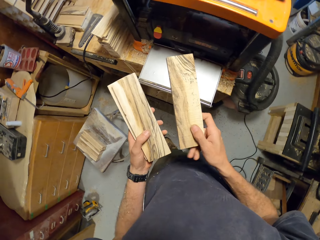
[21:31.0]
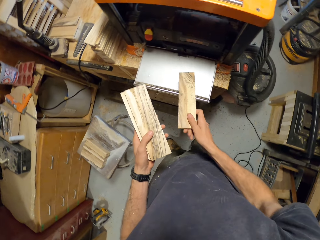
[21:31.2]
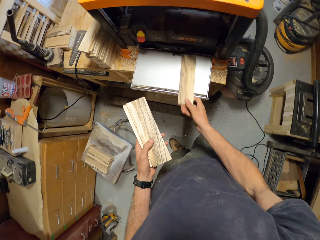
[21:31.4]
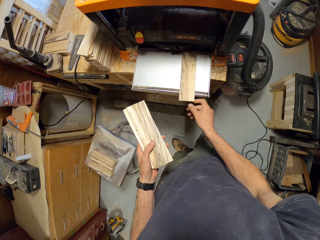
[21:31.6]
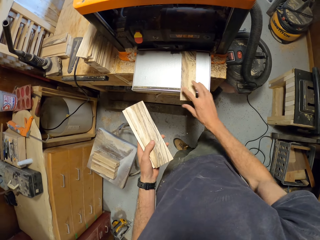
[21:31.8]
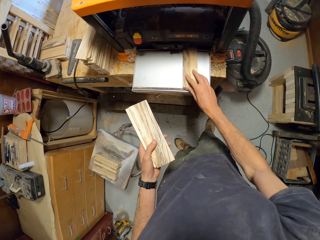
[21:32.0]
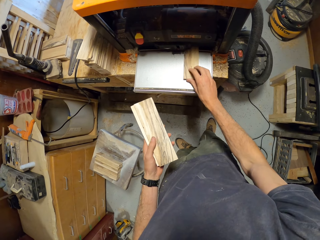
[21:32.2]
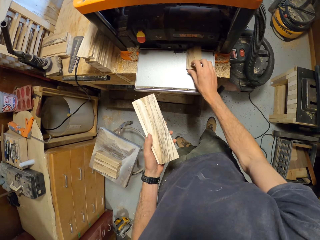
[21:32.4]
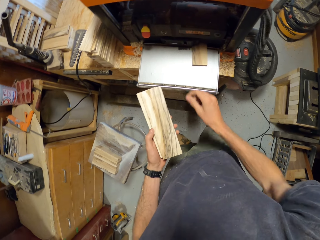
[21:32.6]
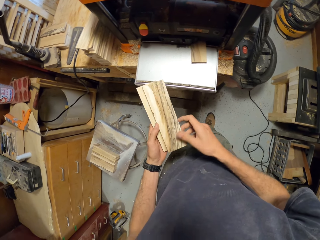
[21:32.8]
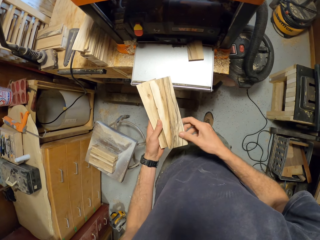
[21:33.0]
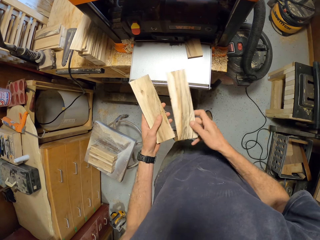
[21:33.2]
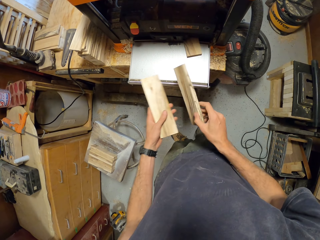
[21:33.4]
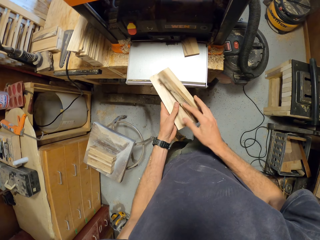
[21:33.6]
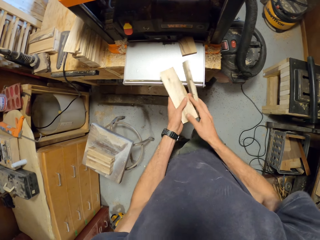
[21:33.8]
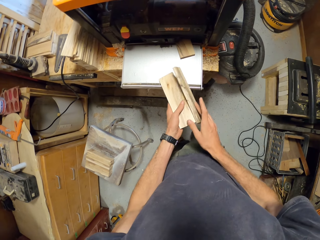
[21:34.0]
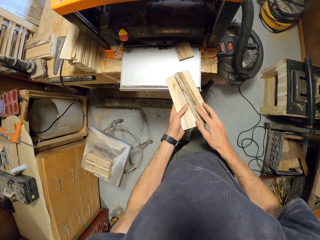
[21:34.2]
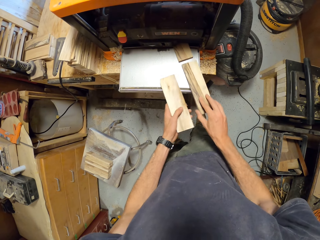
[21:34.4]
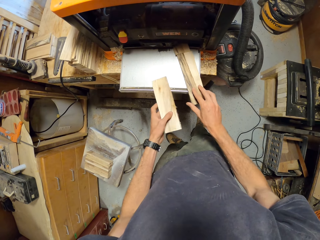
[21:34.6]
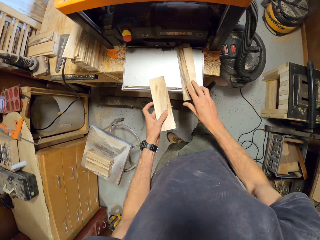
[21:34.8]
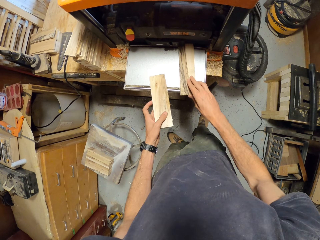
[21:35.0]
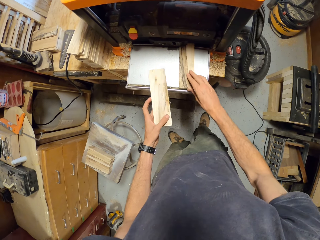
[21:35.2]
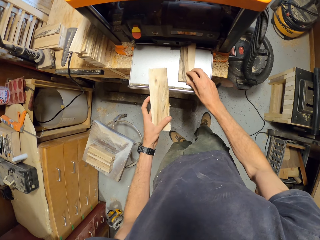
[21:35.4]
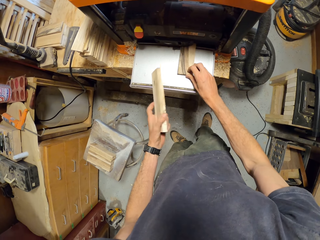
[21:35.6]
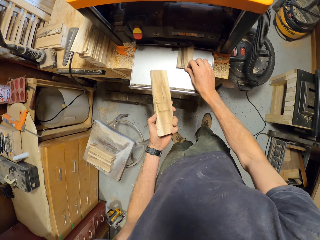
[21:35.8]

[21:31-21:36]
The camera wearer places one of the planks in his hands in the electric planer's feed bed. He pushes a piece of wood on the wood planer. He turns the pieces of wood in the hand. He pushes the piece of wood on the wood planer. He places one of the planks in his hands in the electric planer's feed bed.

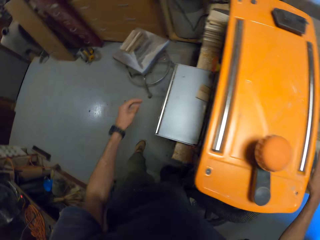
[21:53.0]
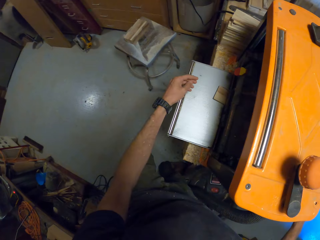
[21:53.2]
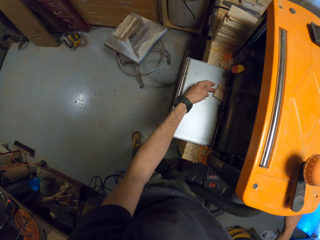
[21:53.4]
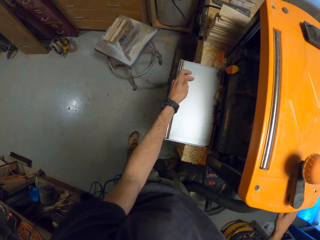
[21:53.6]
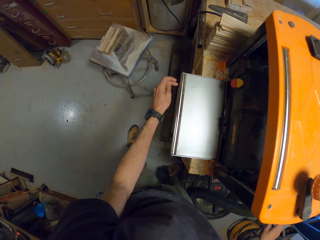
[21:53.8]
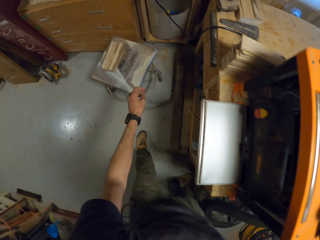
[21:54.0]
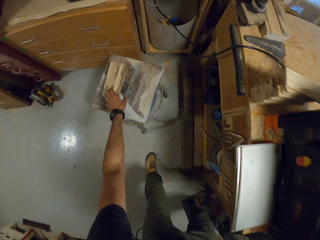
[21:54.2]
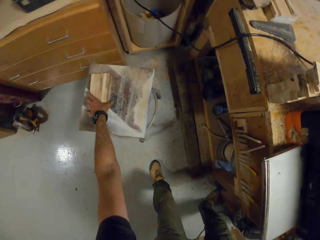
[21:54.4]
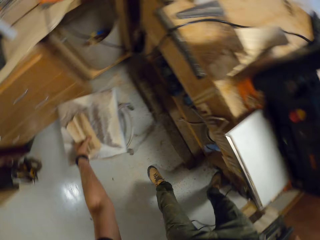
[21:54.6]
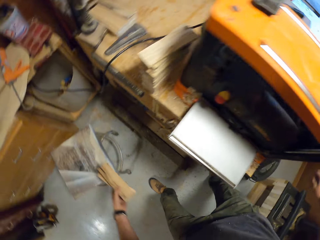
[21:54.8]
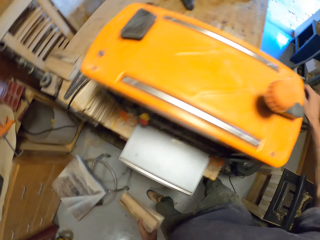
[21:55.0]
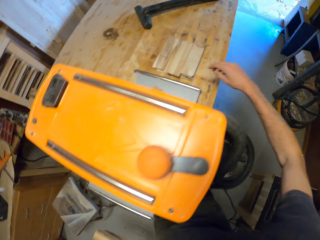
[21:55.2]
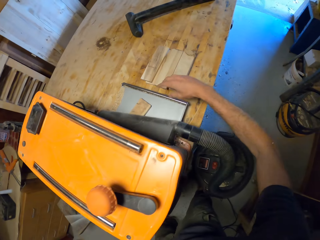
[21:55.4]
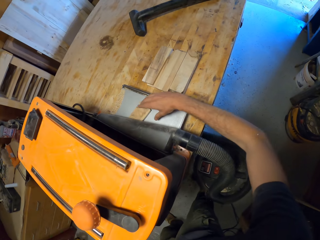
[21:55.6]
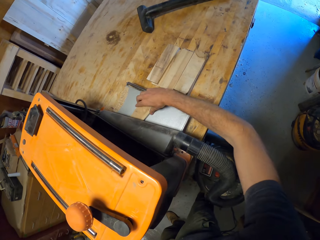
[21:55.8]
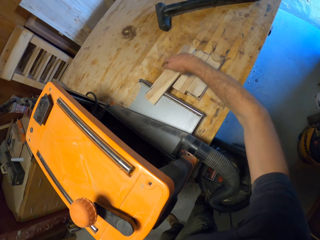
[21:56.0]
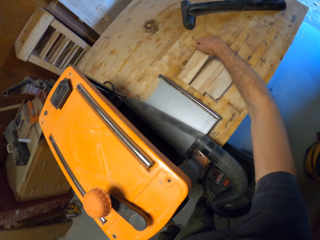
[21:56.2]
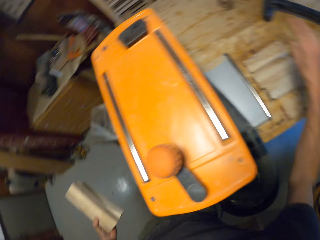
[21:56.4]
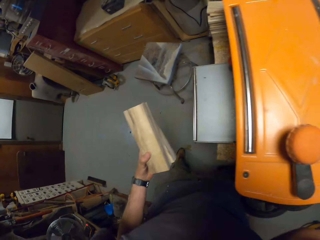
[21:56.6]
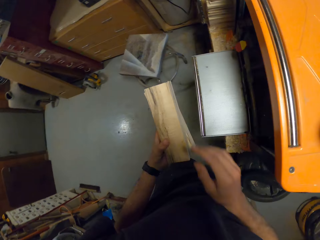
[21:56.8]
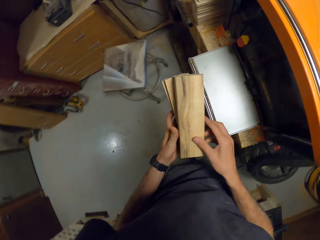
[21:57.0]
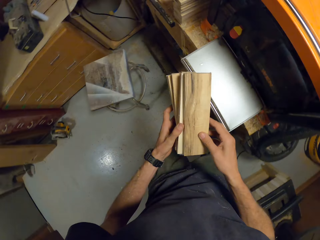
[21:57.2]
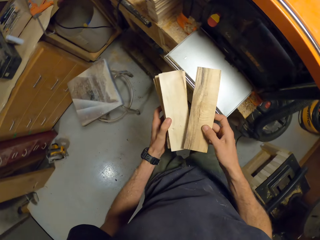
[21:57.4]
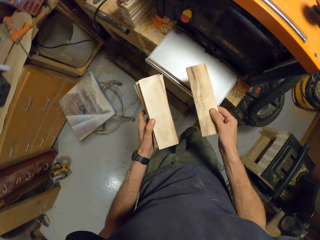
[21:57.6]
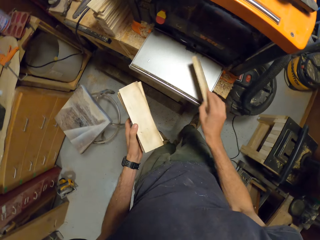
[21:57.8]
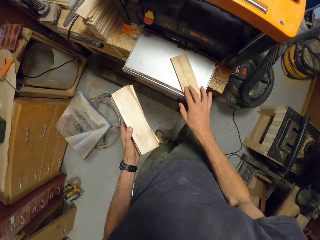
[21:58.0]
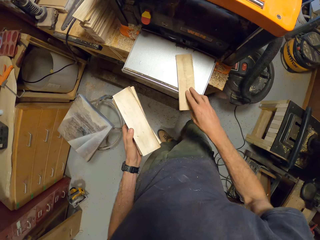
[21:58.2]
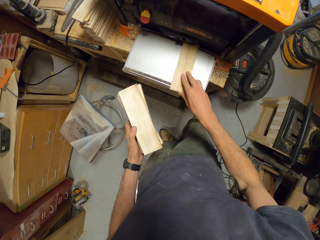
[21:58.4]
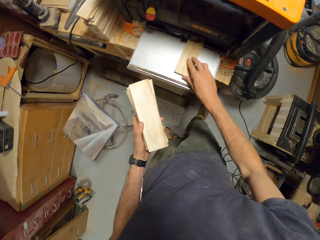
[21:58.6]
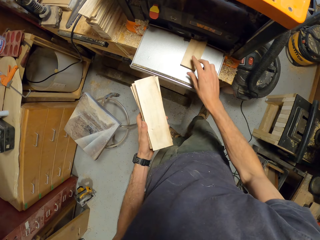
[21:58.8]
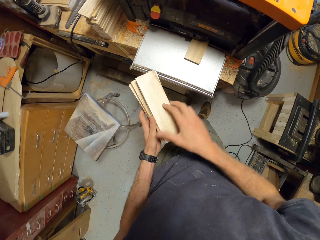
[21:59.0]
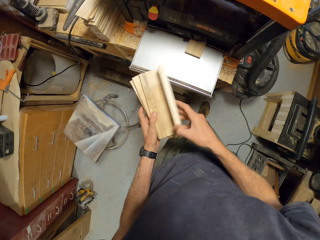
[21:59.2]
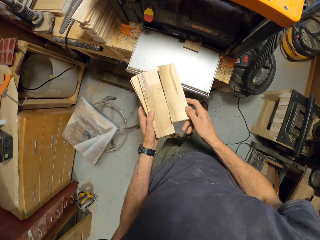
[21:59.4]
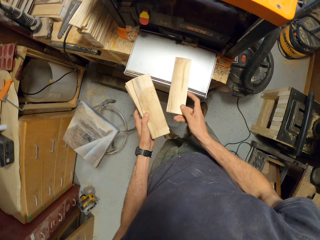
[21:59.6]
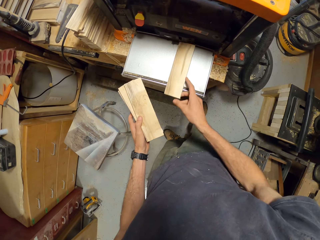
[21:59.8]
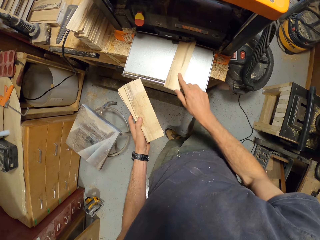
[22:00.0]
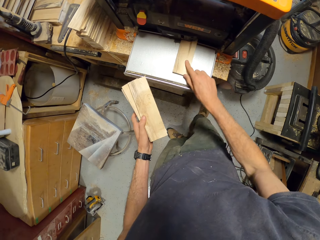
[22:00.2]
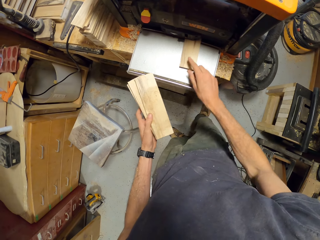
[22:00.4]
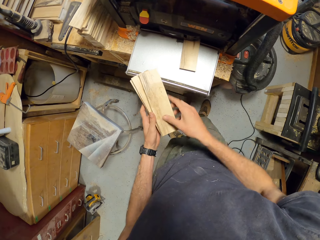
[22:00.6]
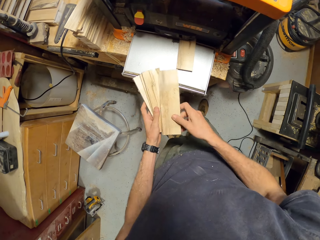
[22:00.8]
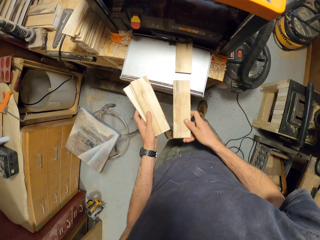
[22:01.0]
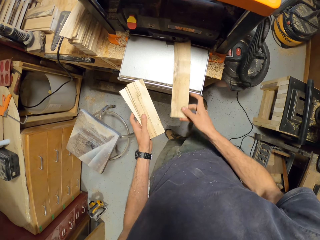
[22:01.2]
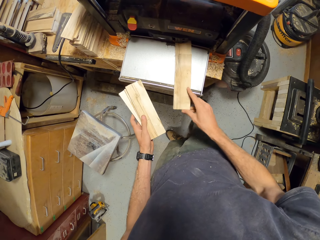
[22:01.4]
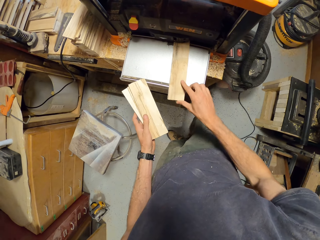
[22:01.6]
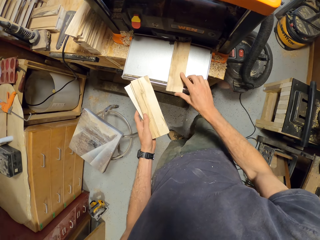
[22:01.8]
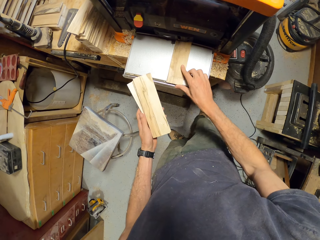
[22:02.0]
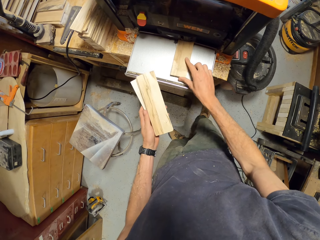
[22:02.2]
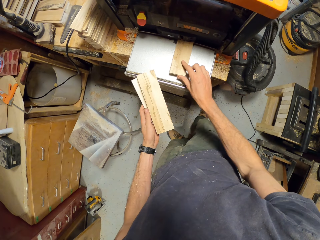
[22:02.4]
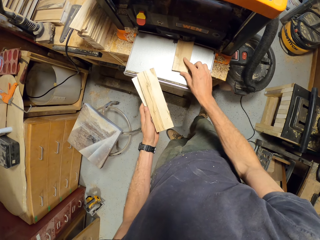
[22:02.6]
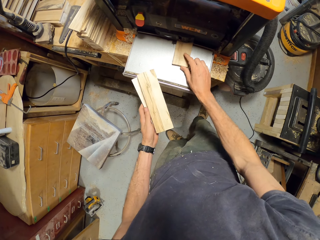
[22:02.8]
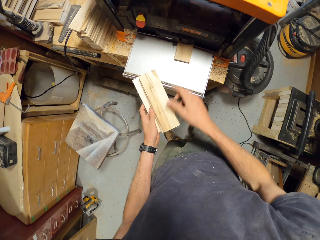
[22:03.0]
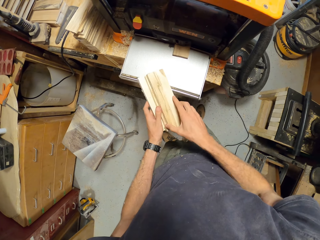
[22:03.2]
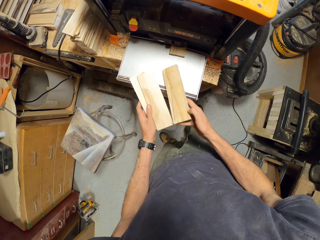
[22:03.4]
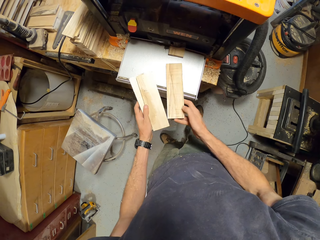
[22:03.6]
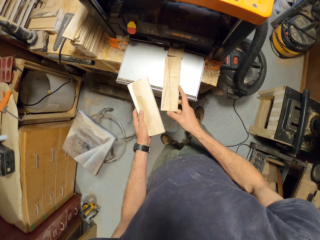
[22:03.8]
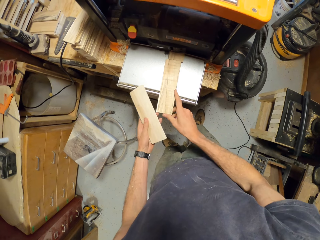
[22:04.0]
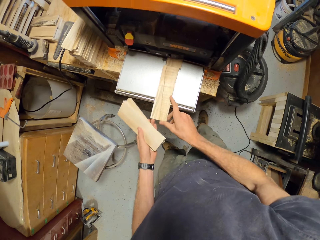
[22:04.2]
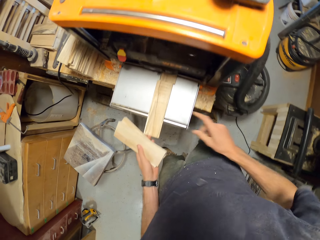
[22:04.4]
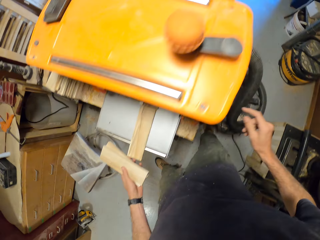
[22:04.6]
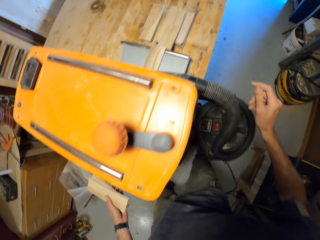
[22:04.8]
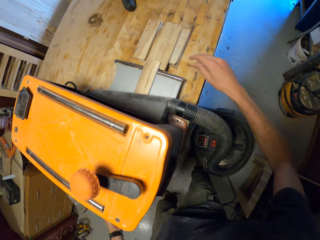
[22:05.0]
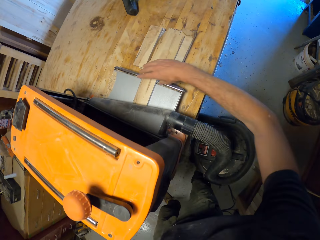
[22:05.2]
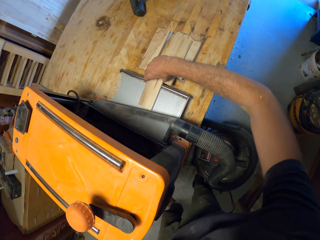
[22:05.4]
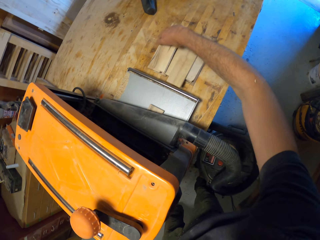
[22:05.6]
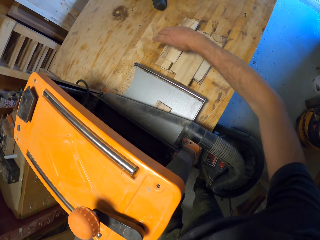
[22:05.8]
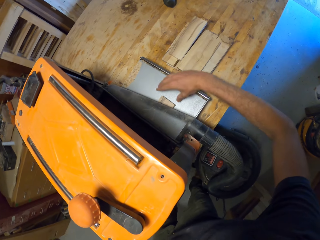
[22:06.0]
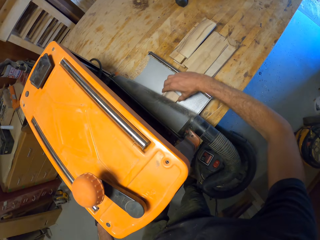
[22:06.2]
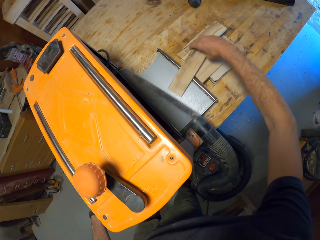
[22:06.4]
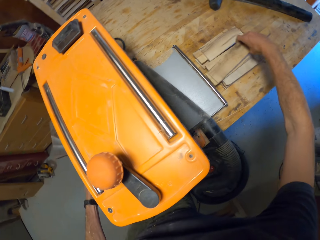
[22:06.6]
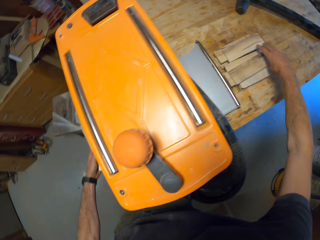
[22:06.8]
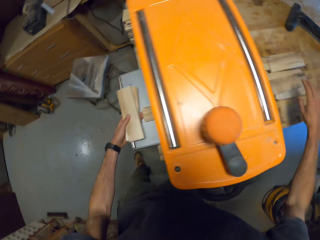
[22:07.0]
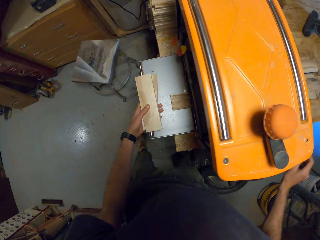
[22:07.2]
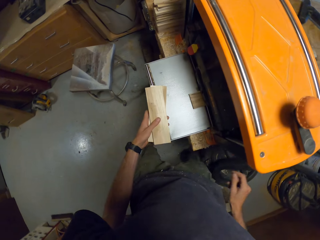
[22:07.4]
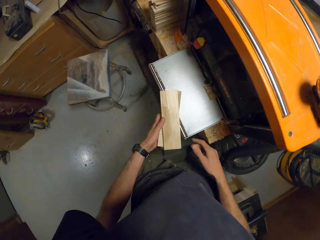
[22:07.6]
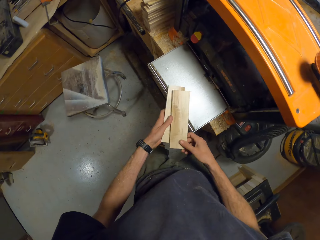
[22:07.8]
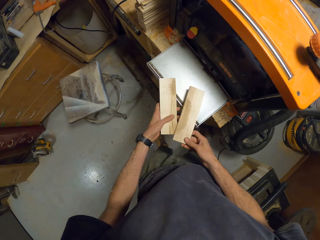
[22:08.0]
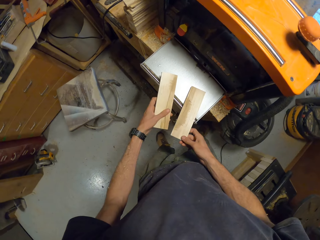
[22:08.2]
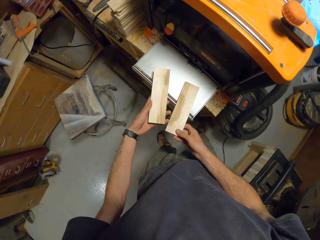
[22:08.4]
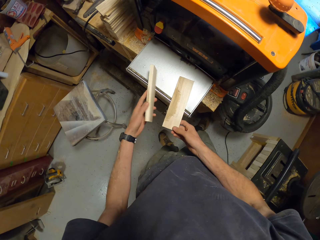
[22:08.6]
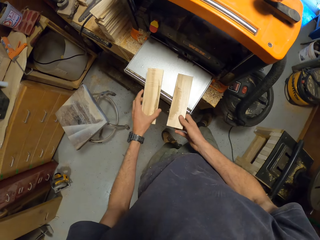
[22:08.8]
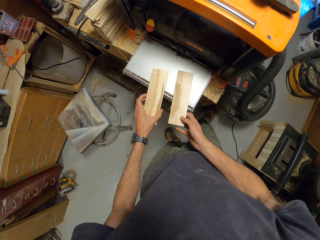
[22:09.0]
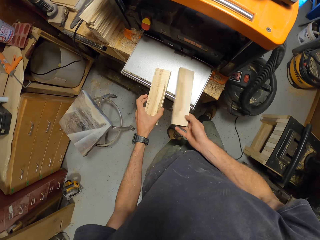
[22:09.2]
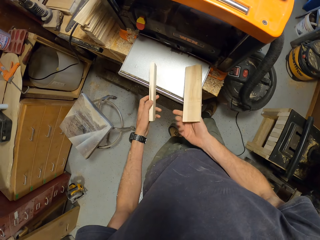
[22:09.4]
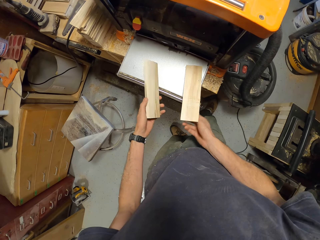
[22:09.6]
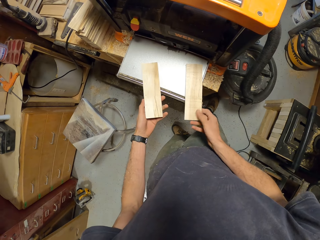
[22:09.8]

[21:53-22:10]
The camera wearer moves around a wood planer. He pushes the plank through the electric planer's feed bed. He picks some planks from the stool with his left hand. He moves around the wood planer. He removes the plank from the electric planer's feed-out bed to the table with his right hand. He moves around the wood planer. He picks a piece of wood from the hand. He pushes the piece of wood on the wood planer. He places the planks in his hands in the electric planer's feed bed. He picks the piece of wood from the hand. He places one of the planks in his hands in the electric planer's feed bed. He pushes the piece of wood on the wood planer. He picks the piece of wood from the hand. He places one of the planks in his hands in the electric planer's feed bed. He pushes the piece of wood on the wood planer. He picks the piece of wood from the hand. He places one of the planks in his hands in the electric planer's feed bed. He pushes the piece of wood on the wood planer. He moves around the wood planer. He places one of the planks in his hands in the electric planer's feed bed. He moves the pieces of wood on the table. He moves around the wood planer. He turns the pieces of wood in the hand. He inspects the planks in his hands.
